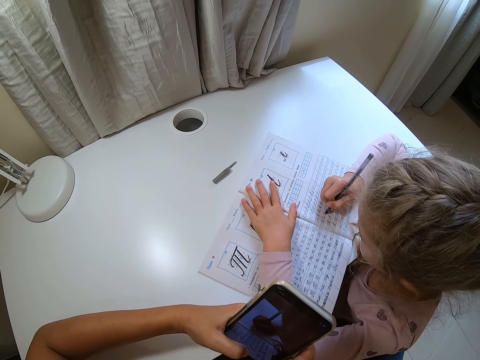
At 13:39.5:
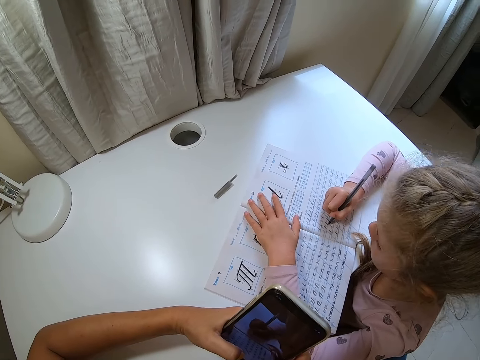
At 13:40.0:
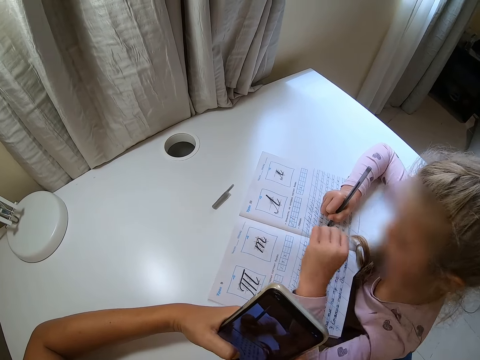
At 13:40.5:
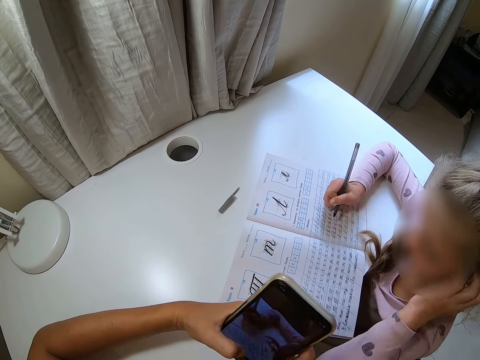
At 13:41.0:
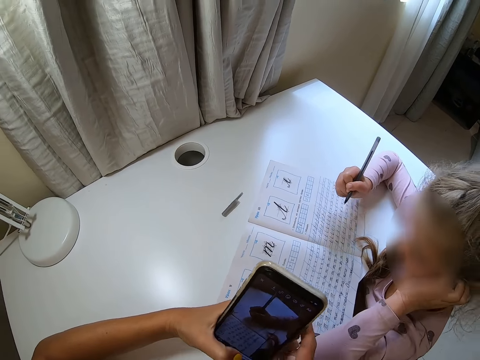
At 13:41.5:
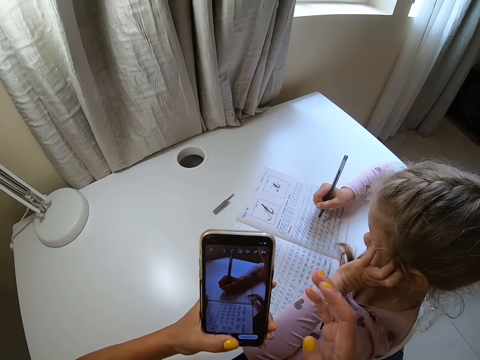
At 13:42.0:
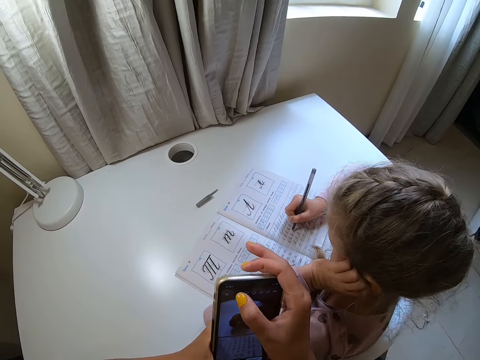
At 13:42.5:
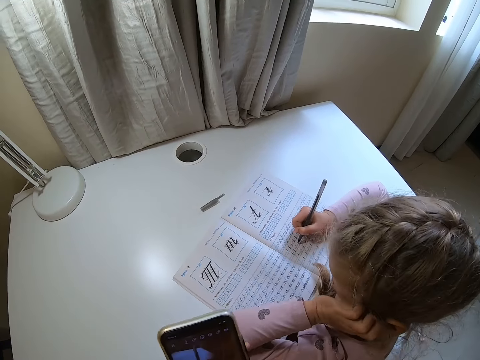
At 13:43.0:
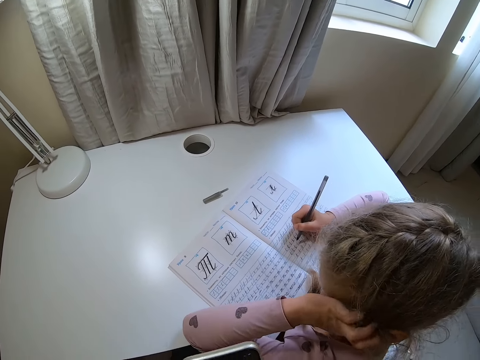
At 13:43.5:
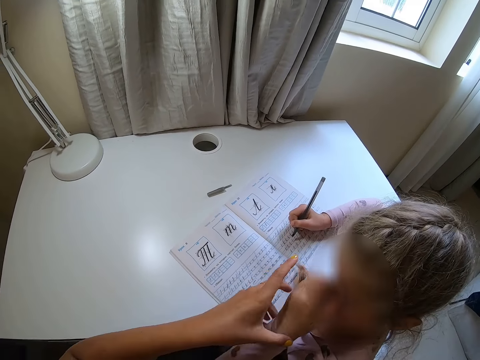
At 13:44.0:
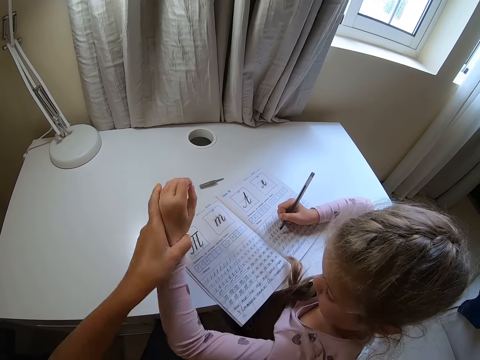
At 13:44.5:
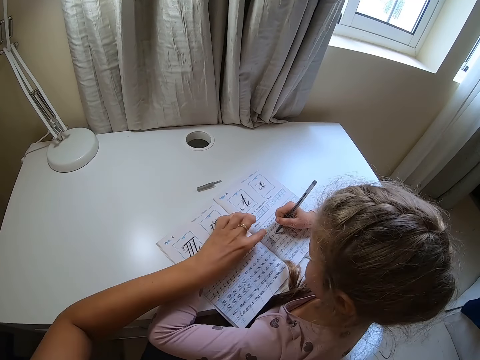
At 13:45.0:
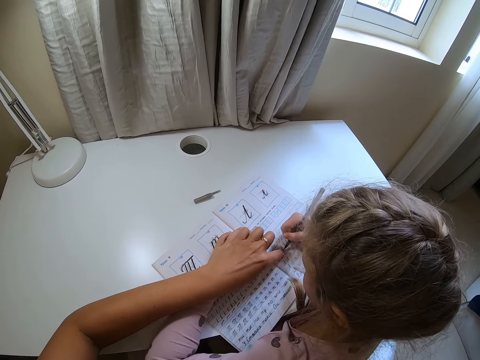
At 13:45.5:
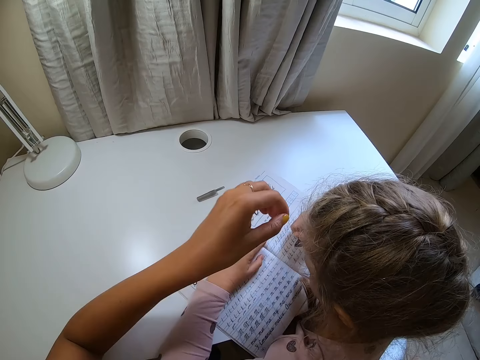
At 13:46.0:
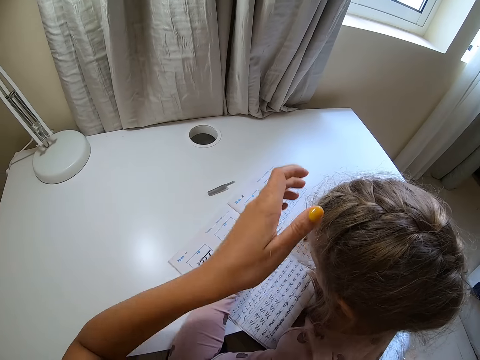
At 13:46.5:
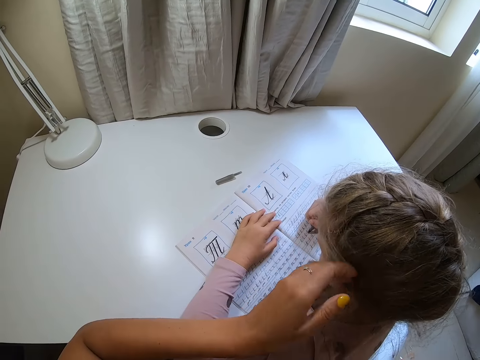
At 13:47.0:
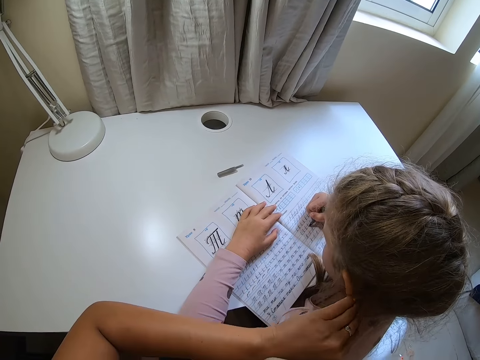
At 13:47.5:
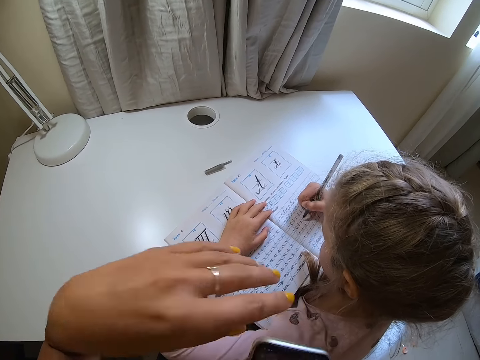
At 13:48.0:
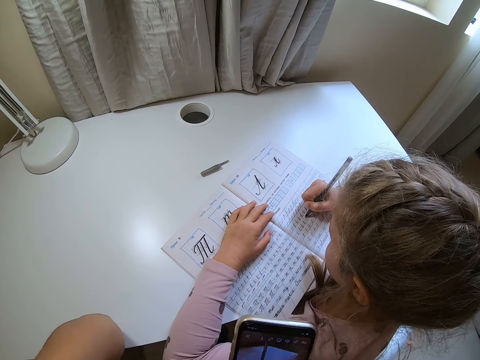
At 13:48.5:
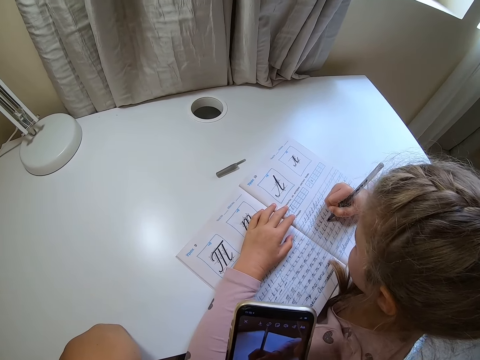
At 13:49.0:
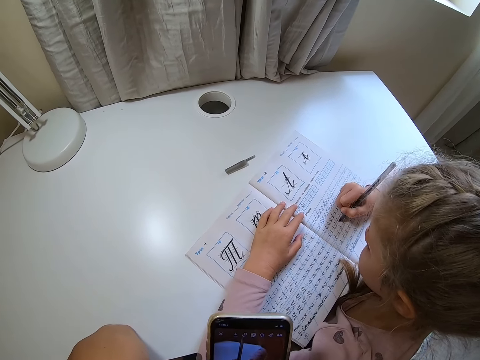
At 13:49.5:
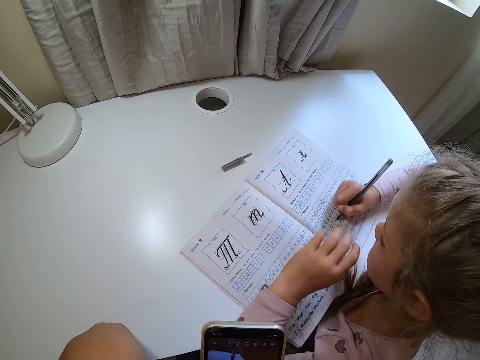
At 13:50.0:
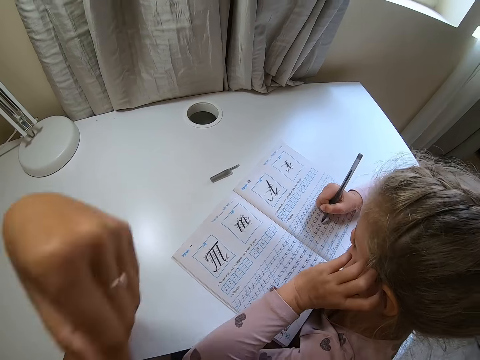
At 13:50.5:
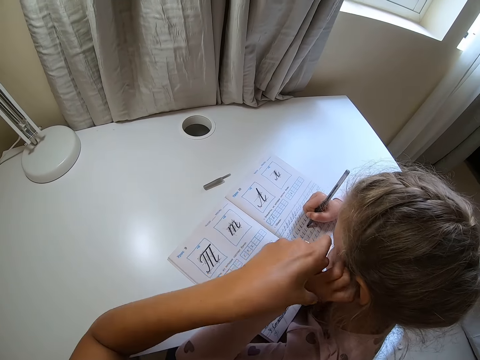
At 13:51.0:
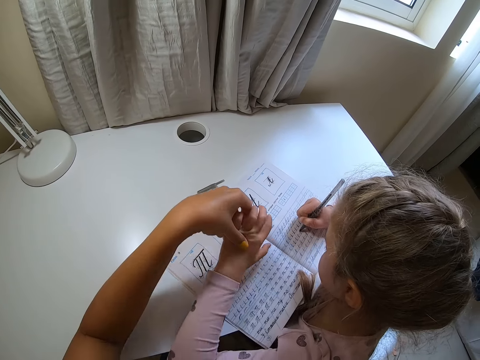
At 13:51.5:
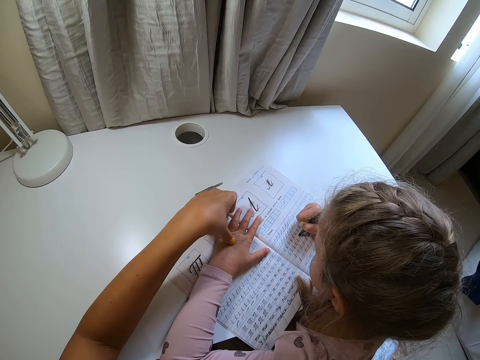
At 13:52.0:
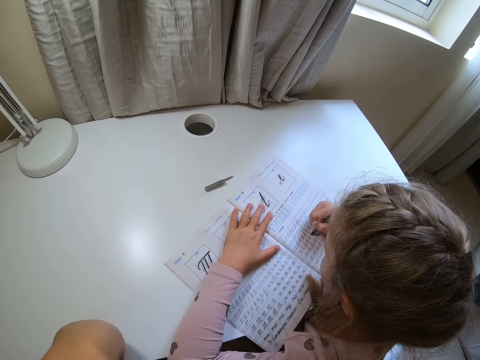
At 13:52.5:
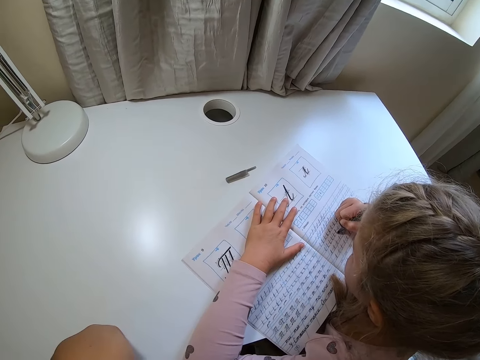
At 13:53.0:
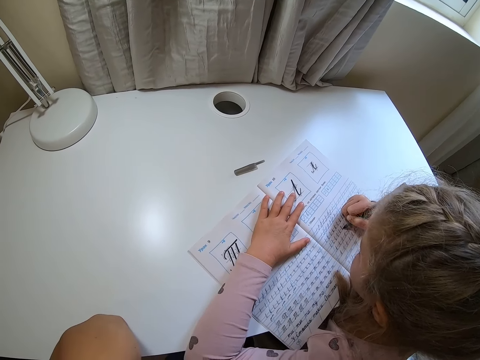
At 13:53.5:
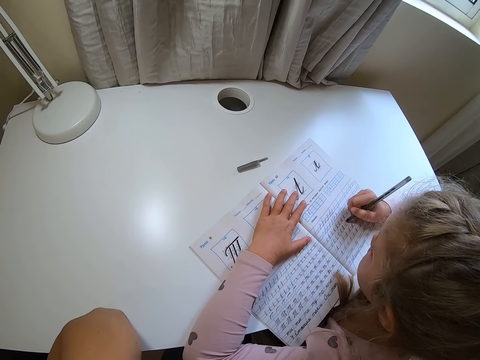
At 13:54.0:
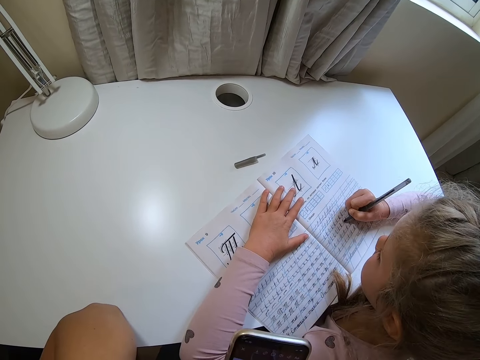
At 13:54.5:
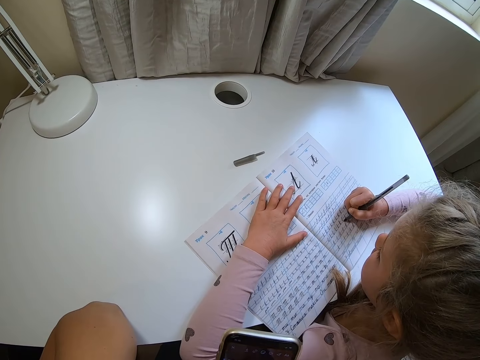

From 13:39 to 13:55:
A child scratches her face. The camera wearer taps the phone. They hold the child's hand and put the child's hand on the book. The child holds the book. The camera wearer points at the book. They lift a hand. The child writes on the book. The camera wearer touches the child's hair. They move the hand away. The child touches the face. The camera wearer holds the child's hand and puts the child's hand on the book or table. The child holds the book. The camera wearer moves the hand away.

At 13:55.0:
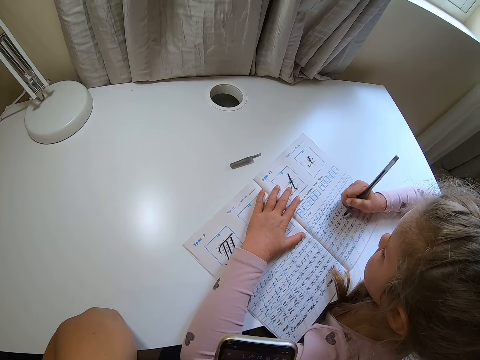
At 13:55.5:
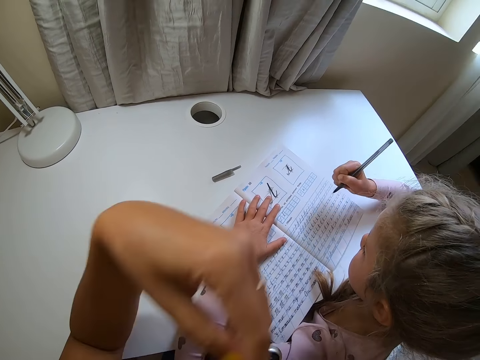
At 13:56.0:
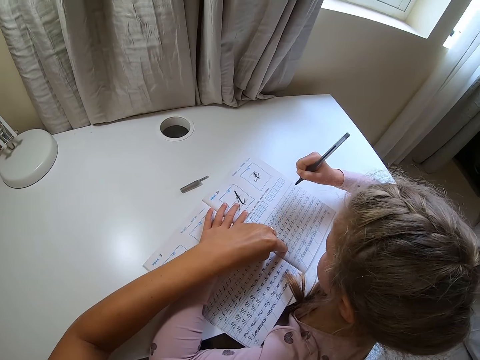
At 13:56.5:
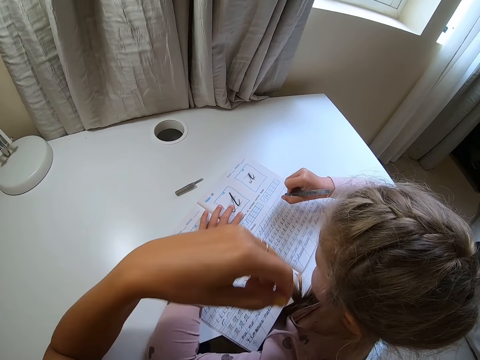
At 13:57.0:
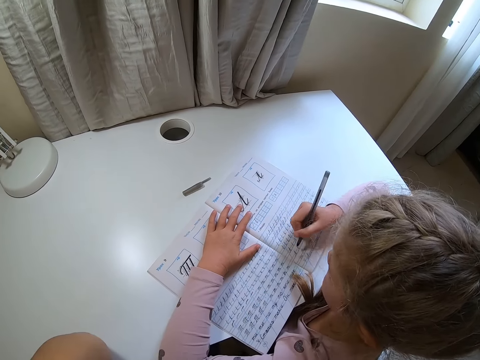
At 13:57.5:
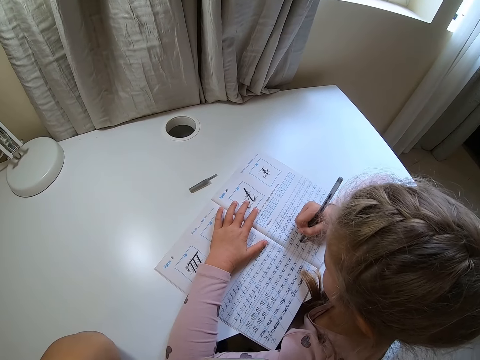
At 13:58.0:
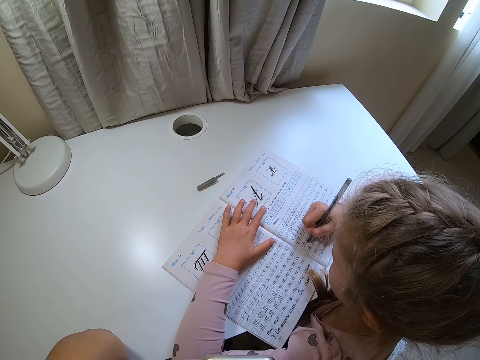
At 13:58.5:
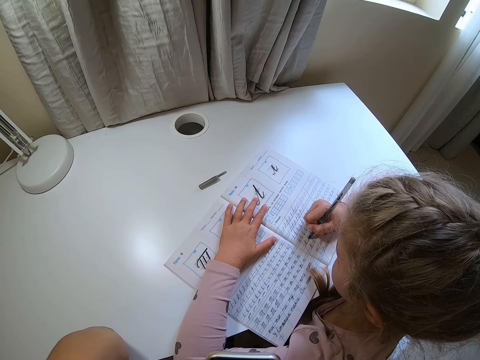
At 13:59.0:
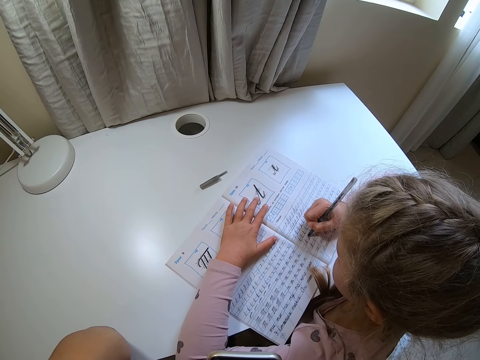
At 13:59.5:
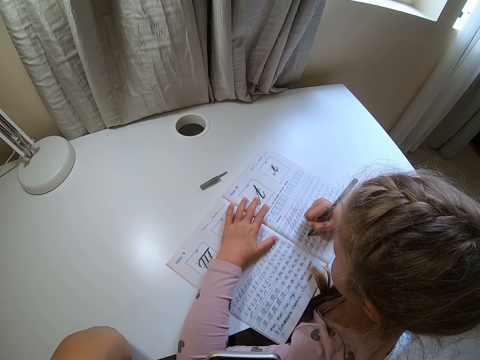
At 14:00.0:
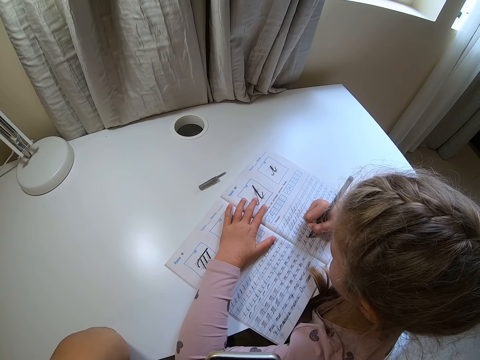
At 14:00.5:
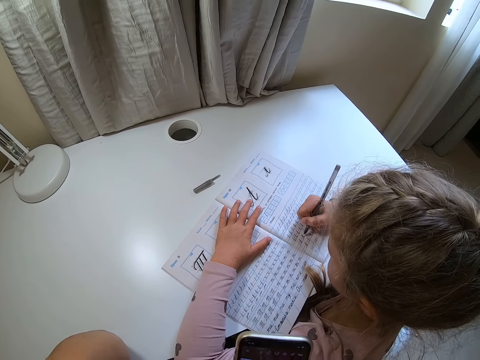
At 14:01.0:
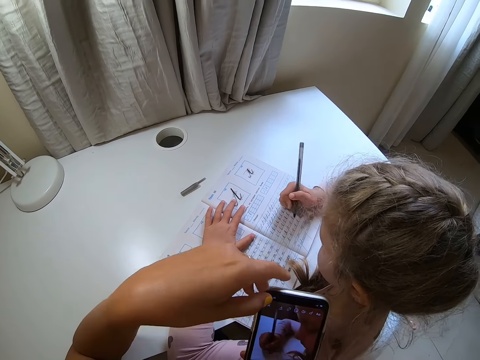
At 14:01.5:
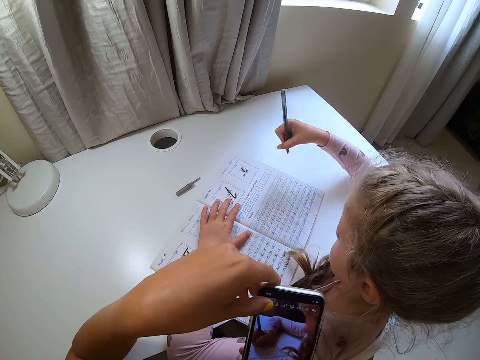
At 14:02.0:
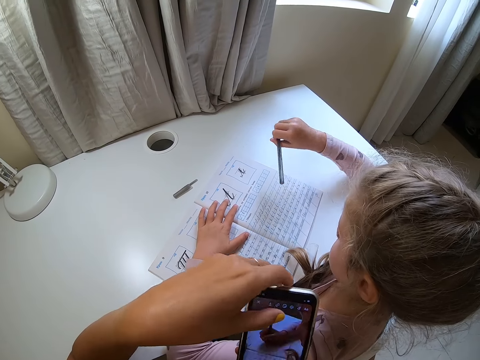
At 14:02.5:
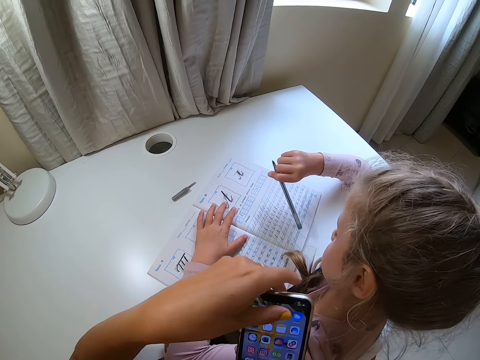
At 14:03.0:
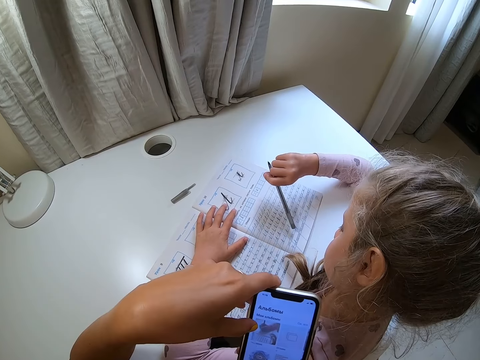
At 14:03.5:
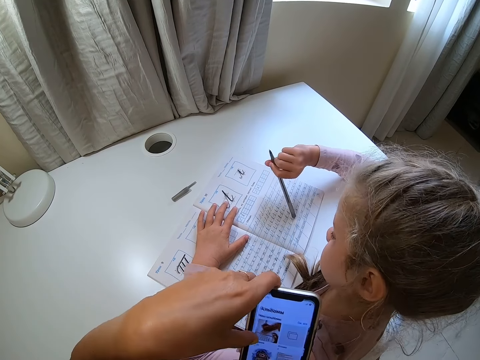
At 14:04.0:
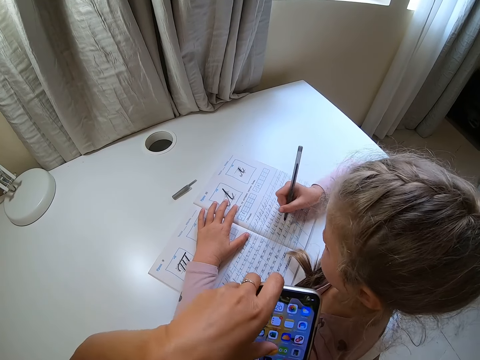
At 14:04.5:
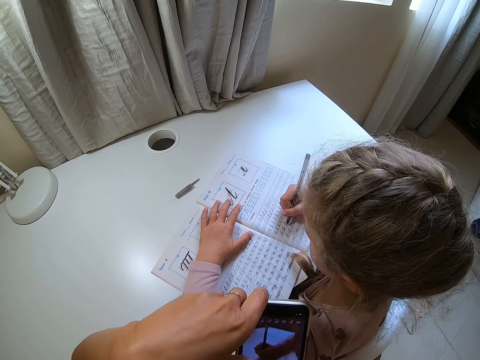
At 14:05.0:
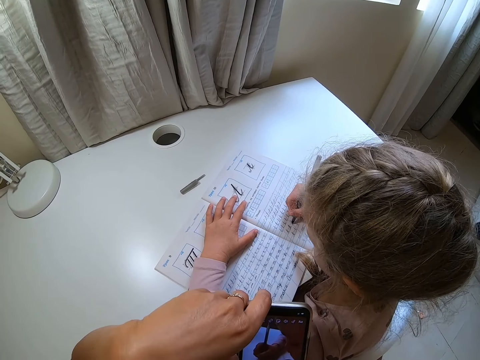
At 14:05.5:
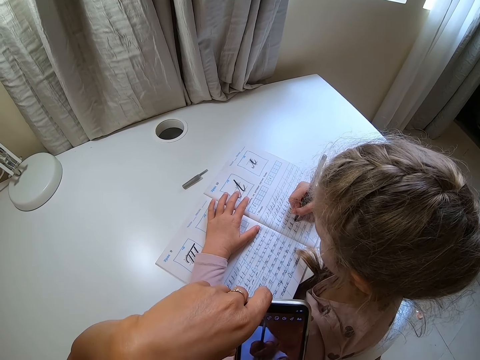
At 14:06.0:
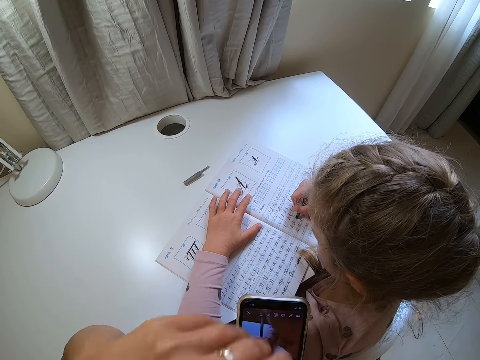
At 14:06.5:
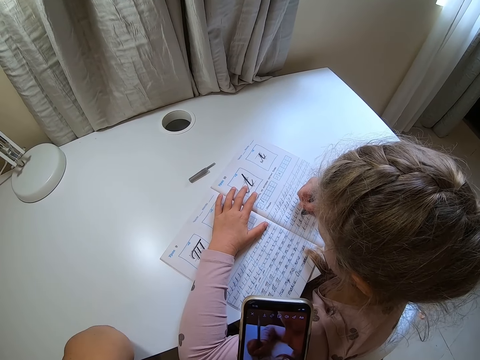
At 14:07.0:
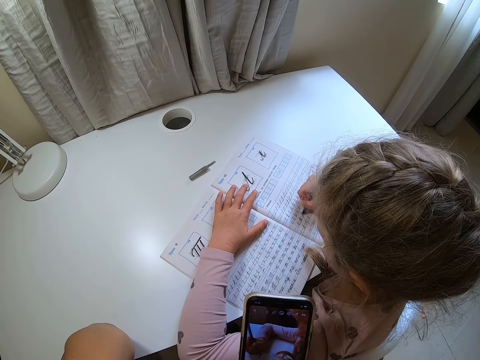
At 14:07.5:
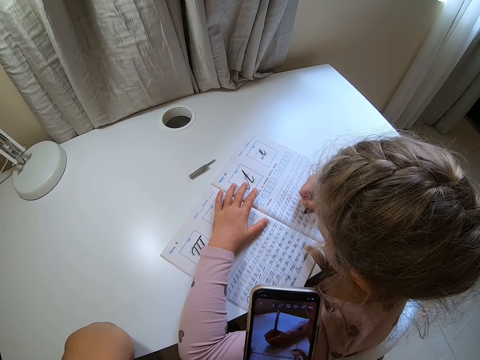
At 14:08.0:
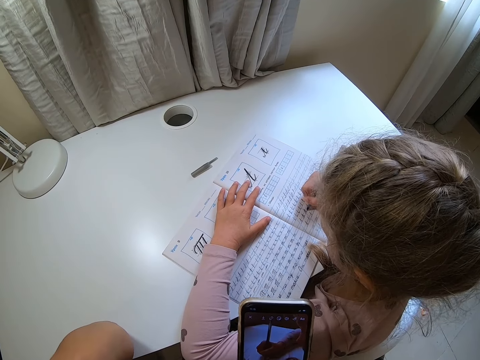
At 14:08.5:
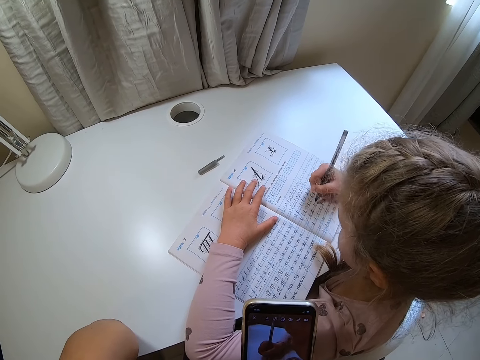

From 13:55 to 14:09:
The camera wearer points at the book. A child lifts a pen. The camera wearer moves the hand away. The child writes on the book with the pen. The camera wearer operates the phone. The child lifts the pen. The child writes on the book. The camera wearer records a video. They move the hand away.
